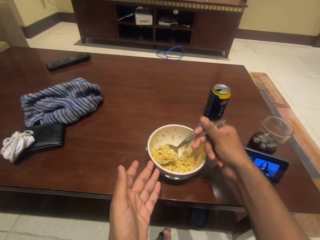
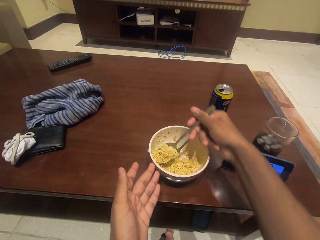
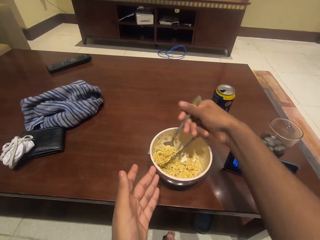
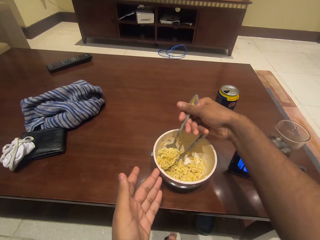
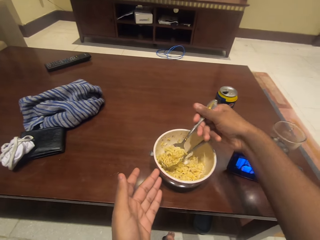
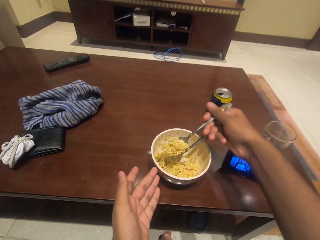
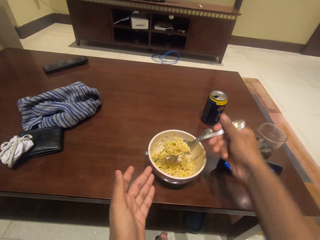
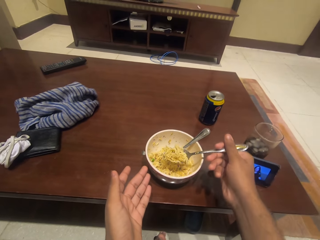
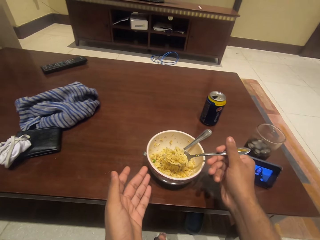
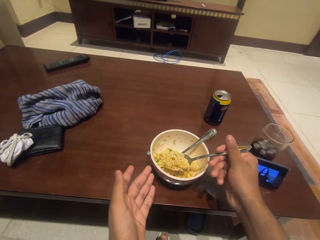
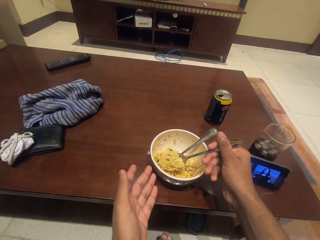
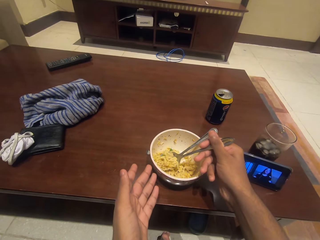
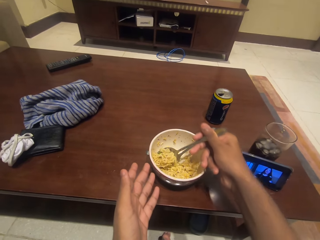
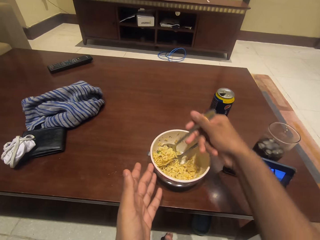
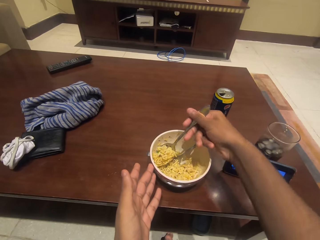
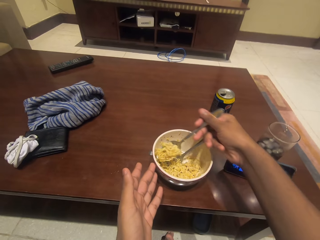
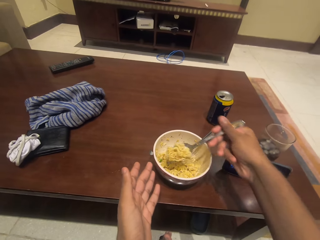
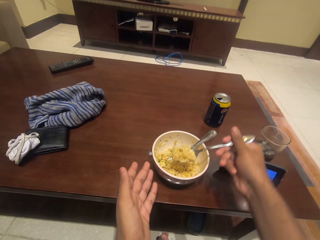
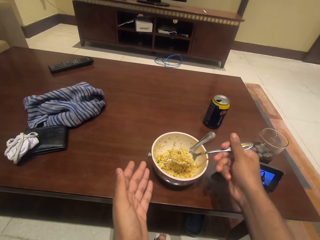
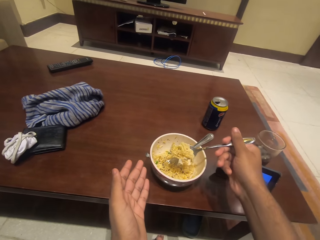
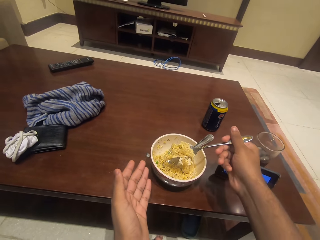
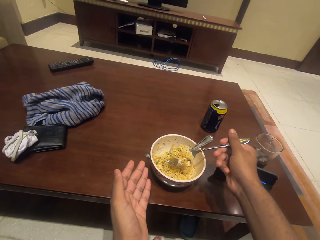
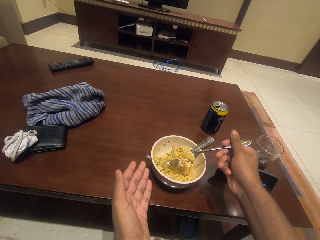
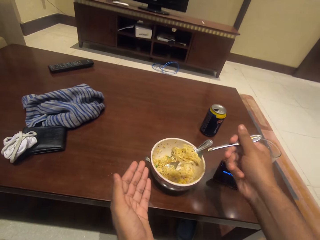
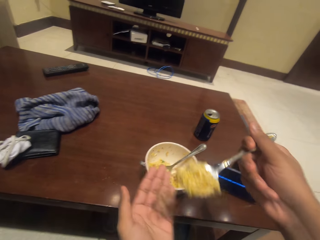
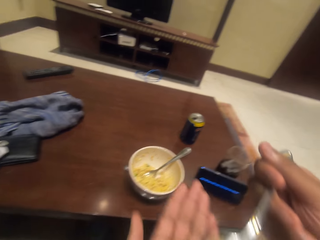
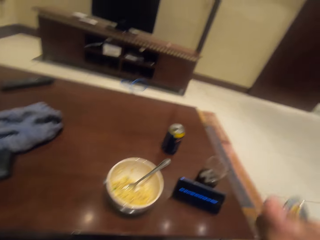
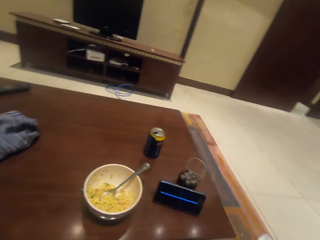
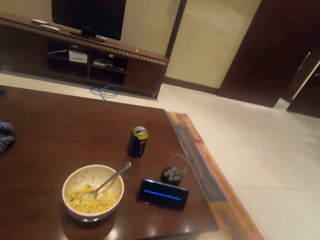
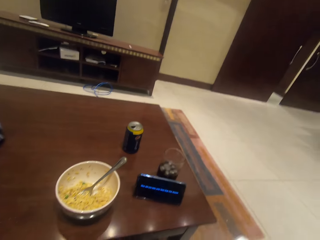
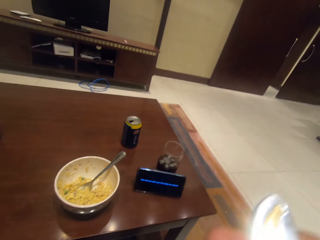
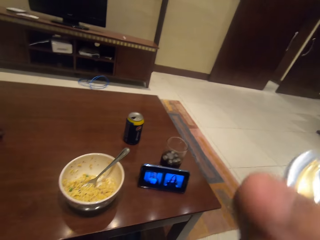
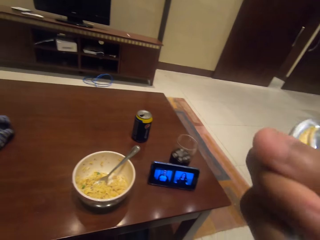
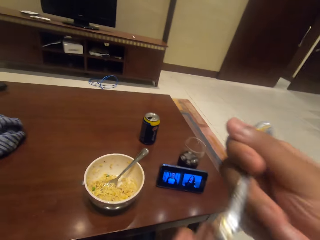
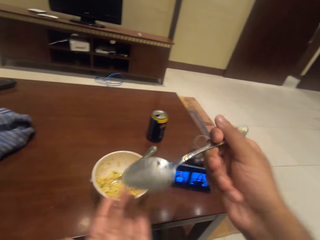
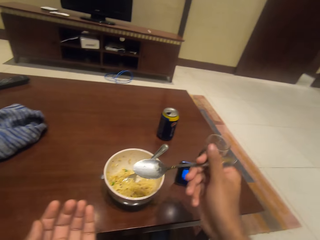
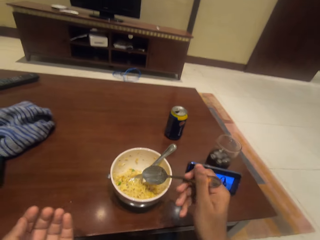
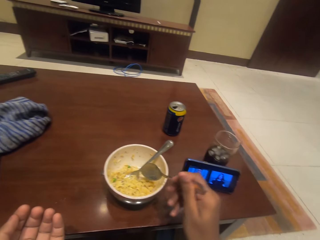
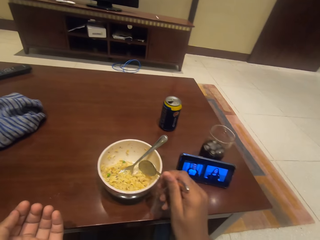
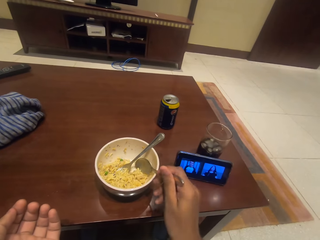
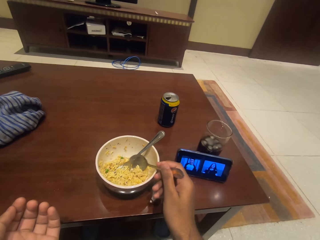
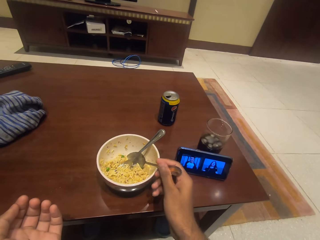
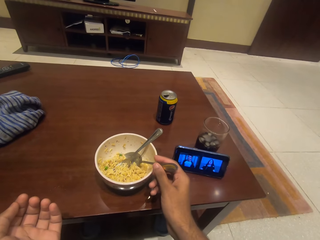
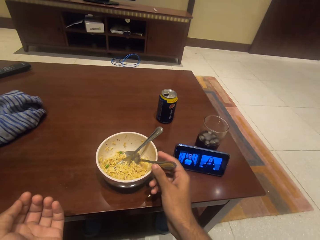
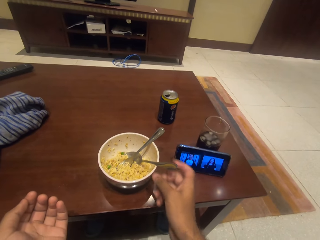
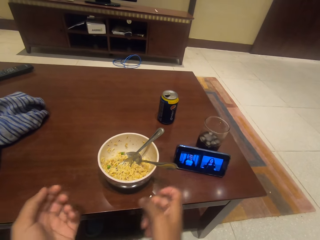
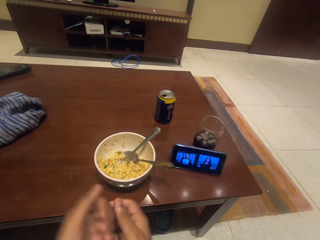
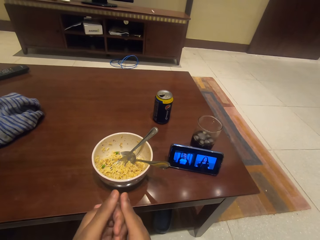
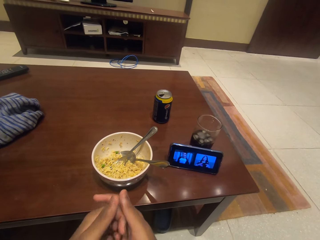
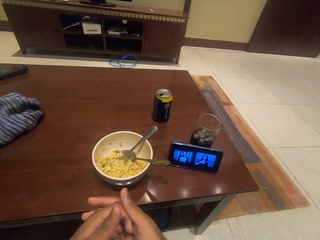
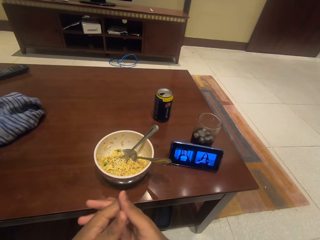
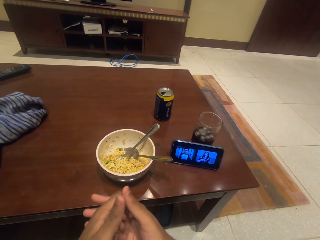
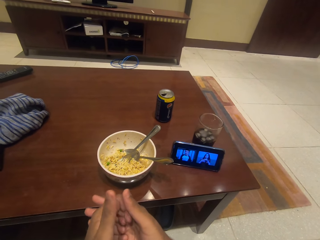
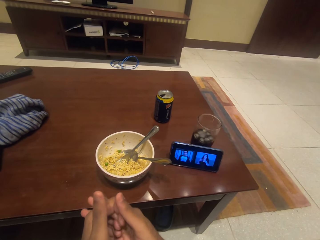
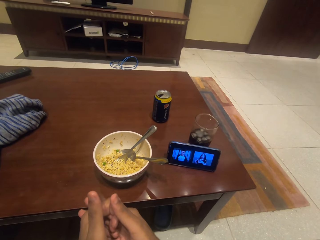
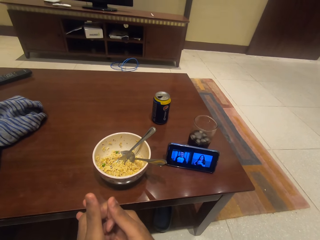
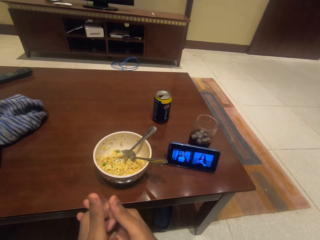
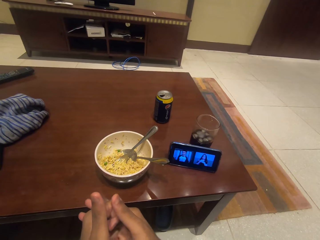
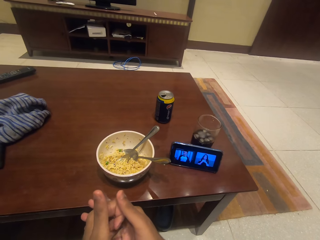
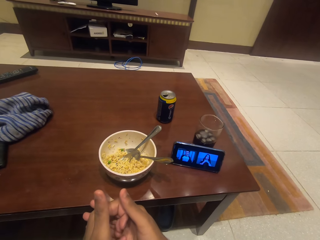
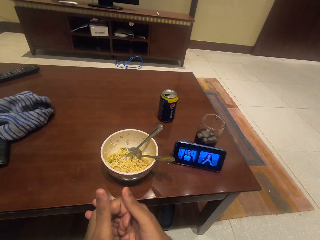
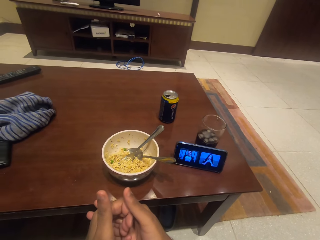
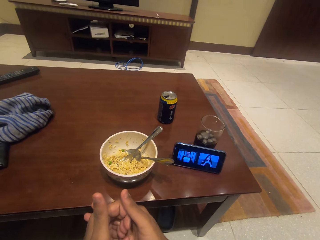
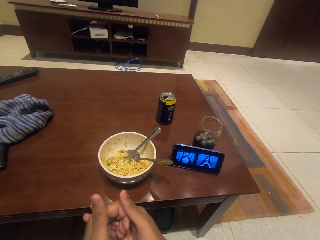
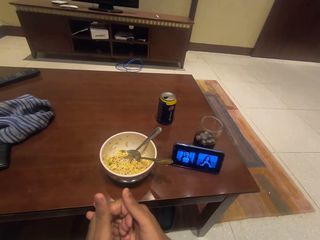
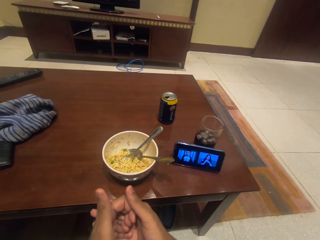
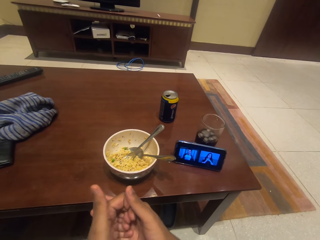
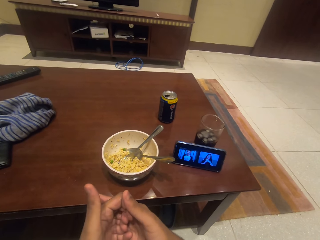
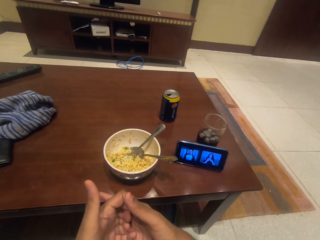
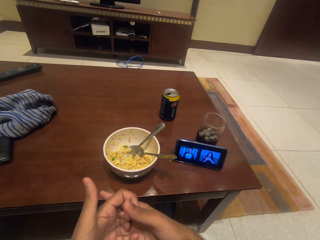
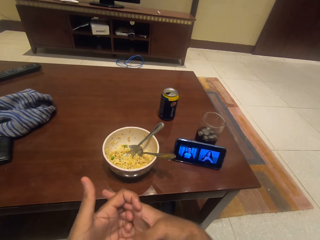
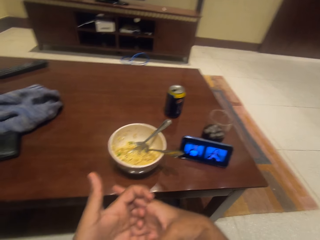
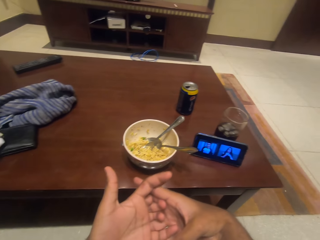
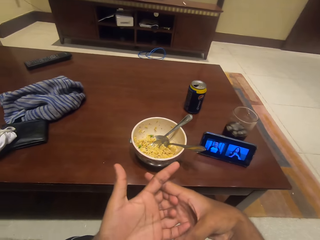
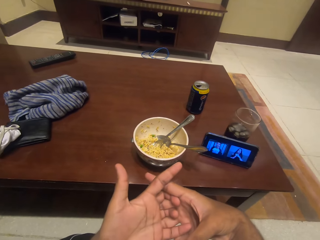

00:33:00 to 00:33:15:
The camera wearer eats the food. They put the spoon on the bowl. They put hands together. They watch the movie on the phone.

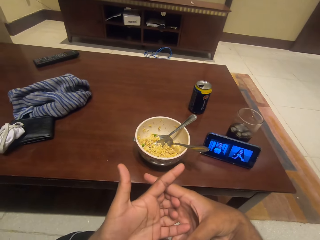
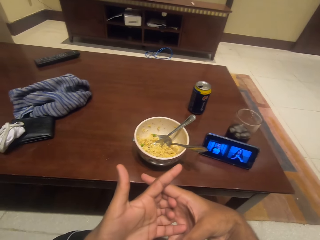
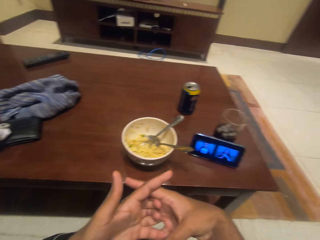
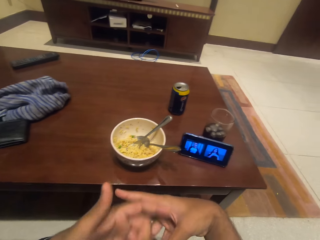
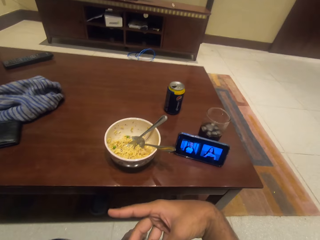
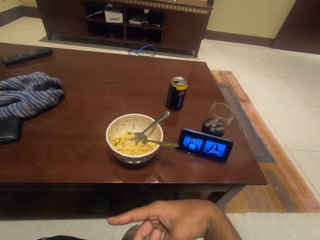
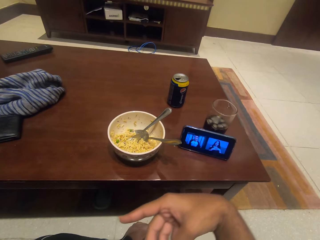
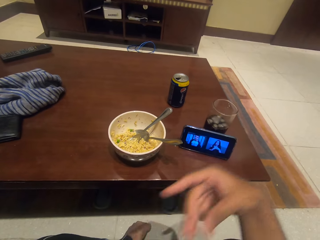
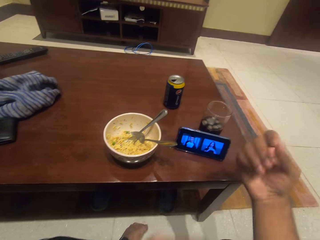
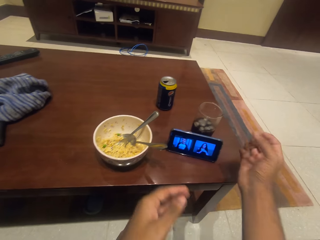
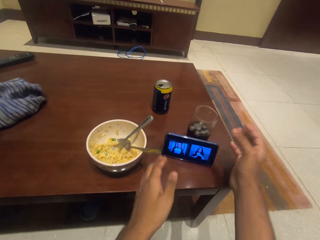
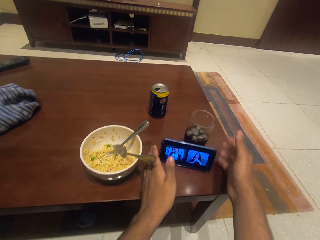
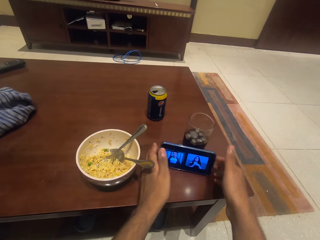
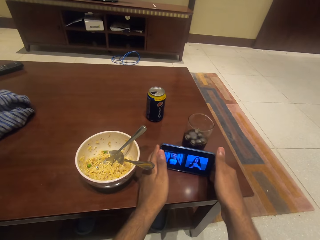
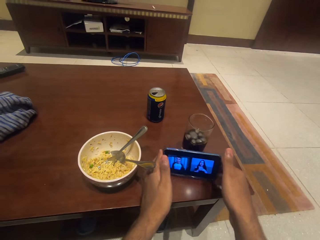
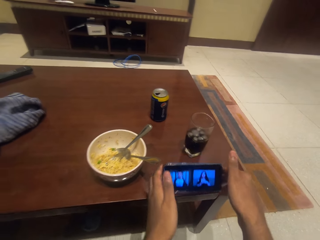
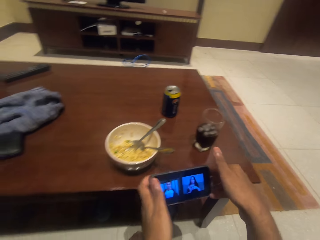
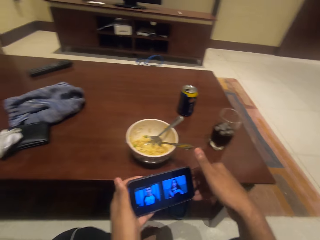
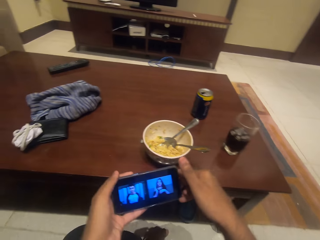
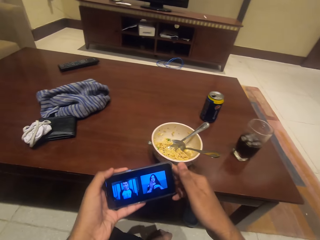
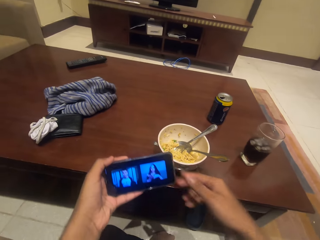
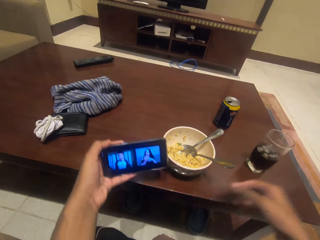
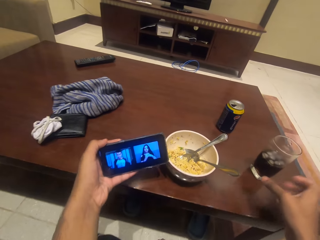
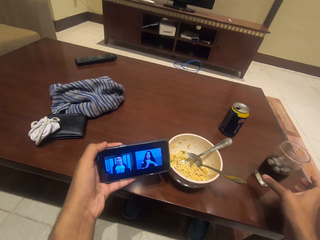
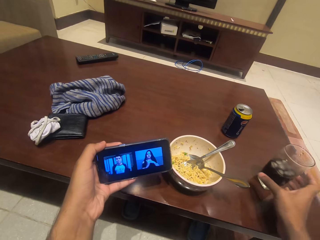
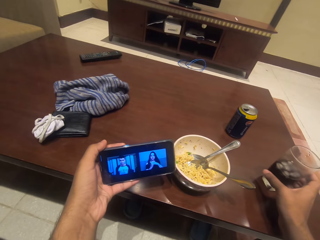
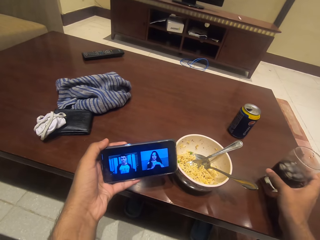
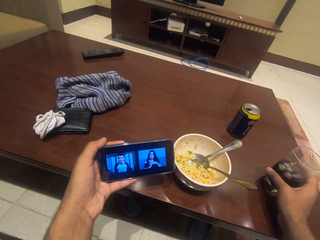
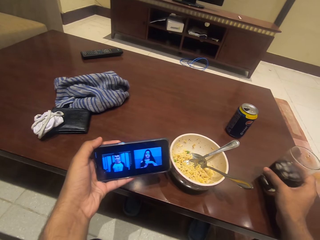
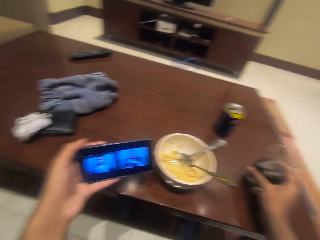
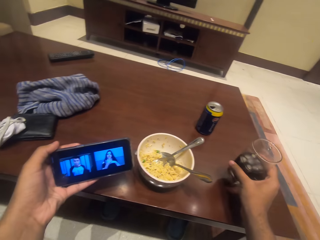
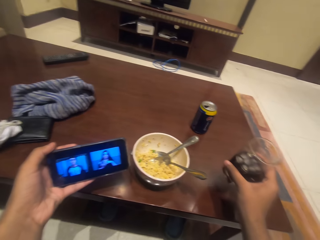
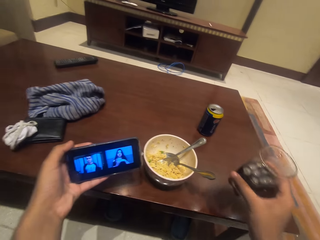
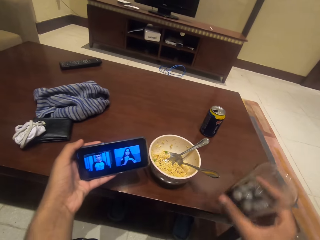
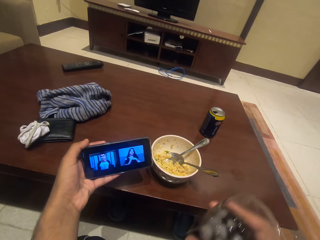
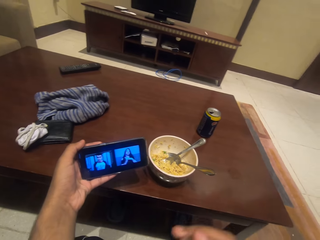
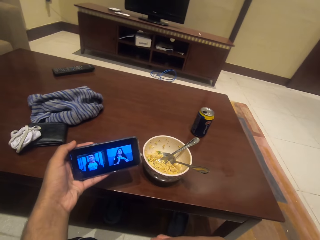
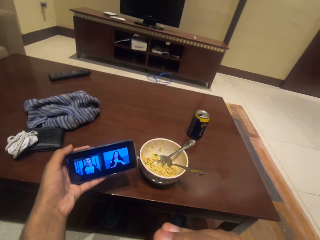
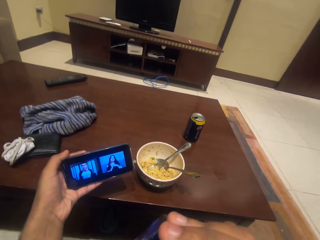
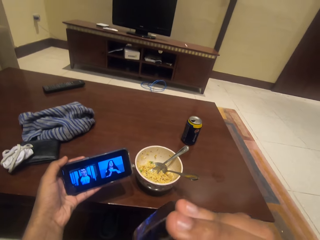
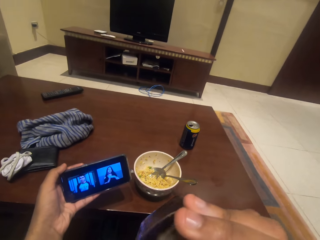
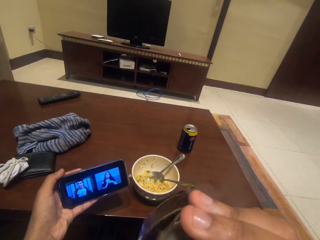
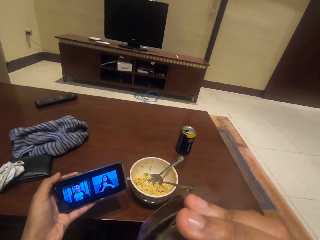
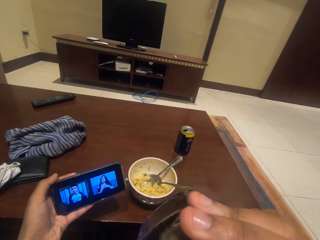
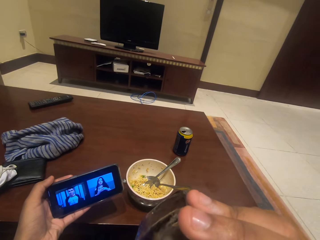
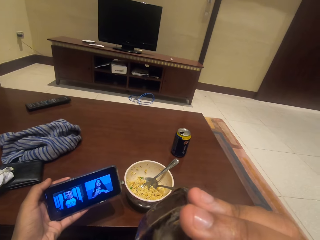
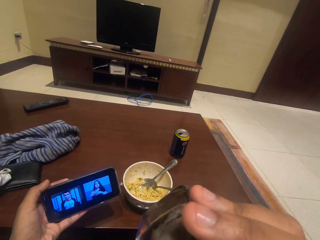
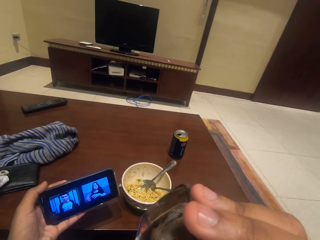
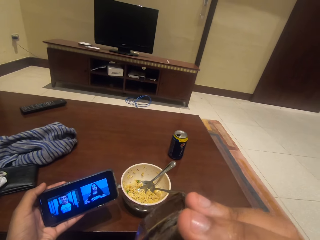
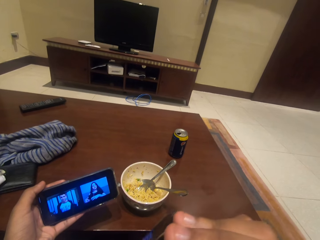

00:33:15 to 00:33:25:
The camera wearer takes his phone from the table. He takes the glass from the table. He drinks the soda from the glass.
